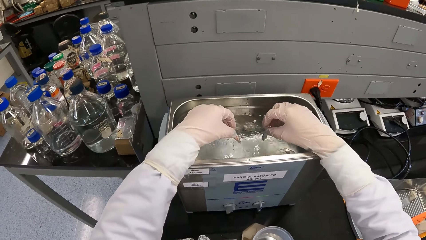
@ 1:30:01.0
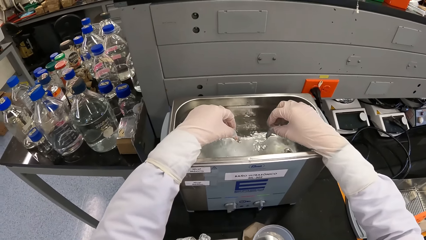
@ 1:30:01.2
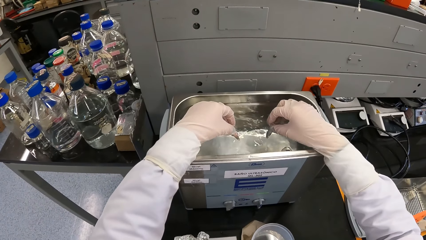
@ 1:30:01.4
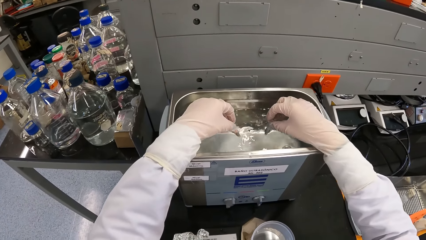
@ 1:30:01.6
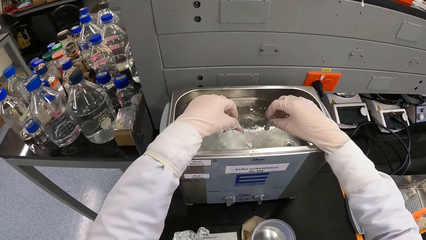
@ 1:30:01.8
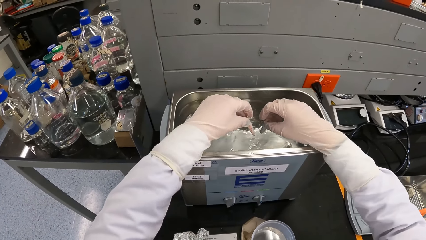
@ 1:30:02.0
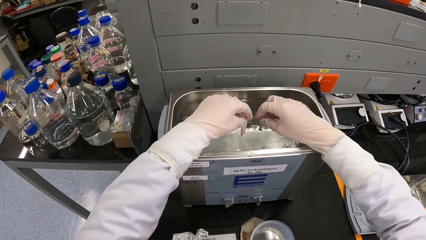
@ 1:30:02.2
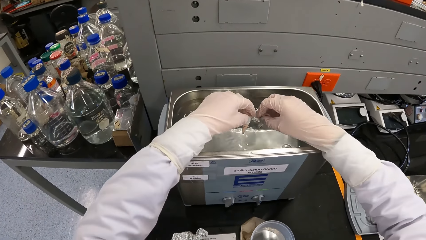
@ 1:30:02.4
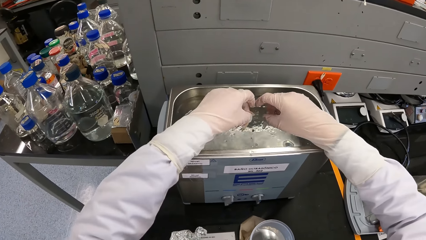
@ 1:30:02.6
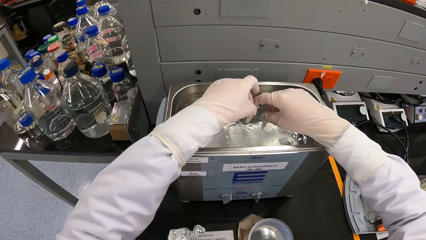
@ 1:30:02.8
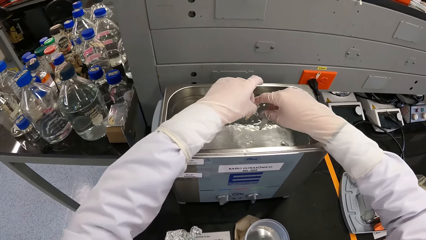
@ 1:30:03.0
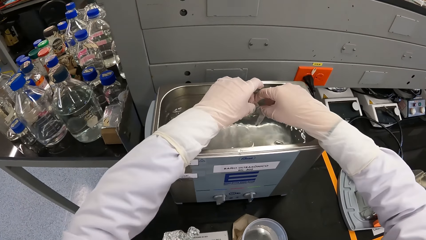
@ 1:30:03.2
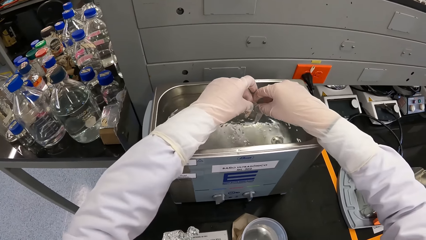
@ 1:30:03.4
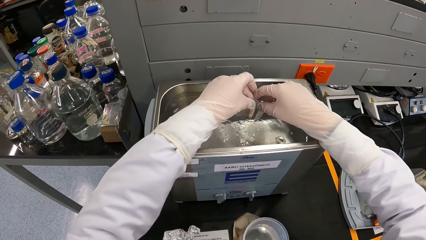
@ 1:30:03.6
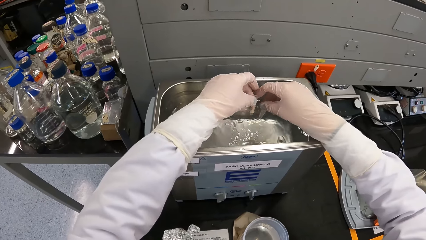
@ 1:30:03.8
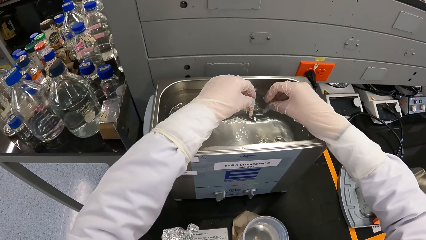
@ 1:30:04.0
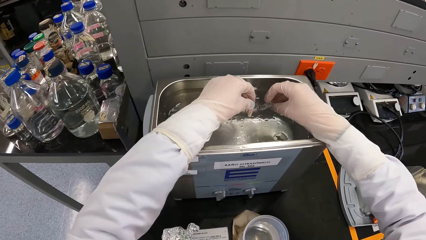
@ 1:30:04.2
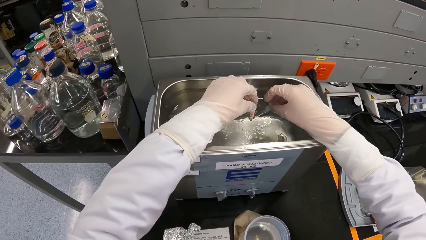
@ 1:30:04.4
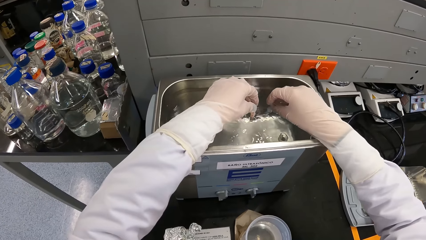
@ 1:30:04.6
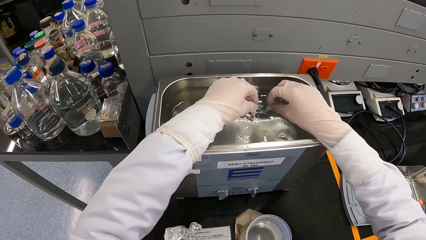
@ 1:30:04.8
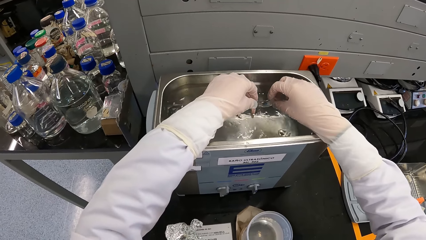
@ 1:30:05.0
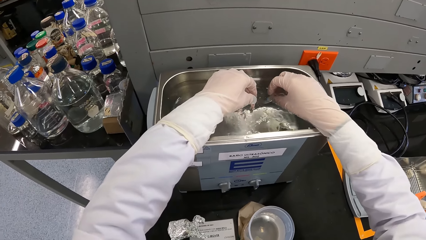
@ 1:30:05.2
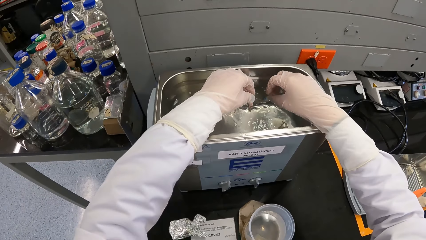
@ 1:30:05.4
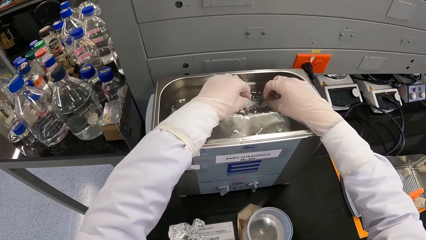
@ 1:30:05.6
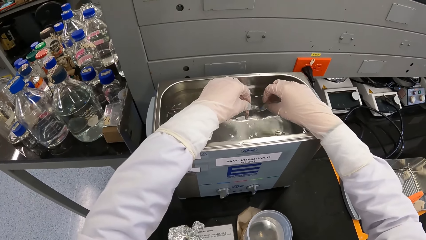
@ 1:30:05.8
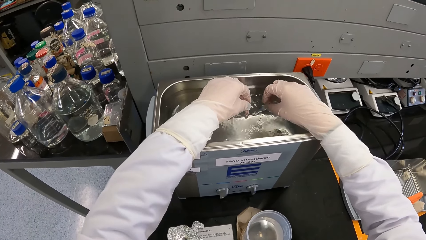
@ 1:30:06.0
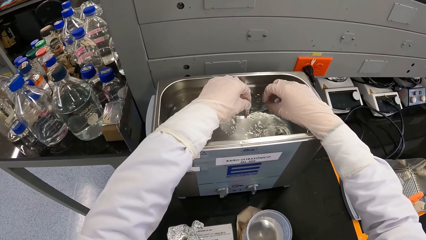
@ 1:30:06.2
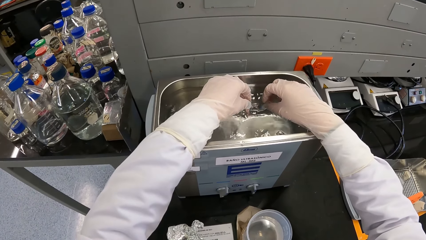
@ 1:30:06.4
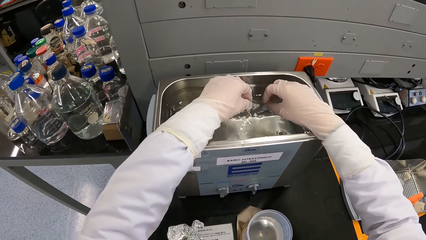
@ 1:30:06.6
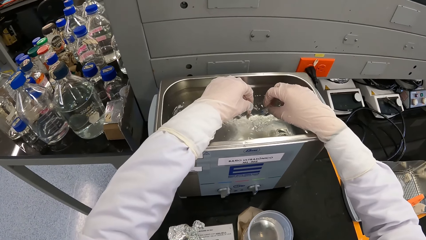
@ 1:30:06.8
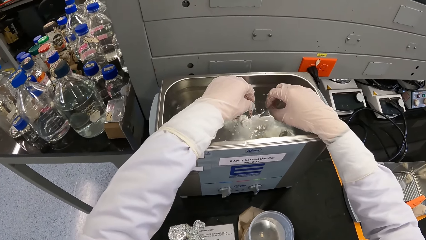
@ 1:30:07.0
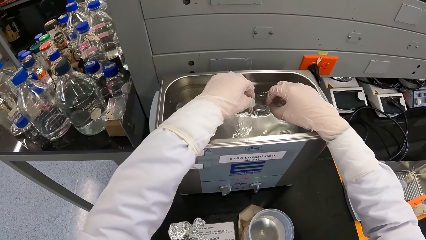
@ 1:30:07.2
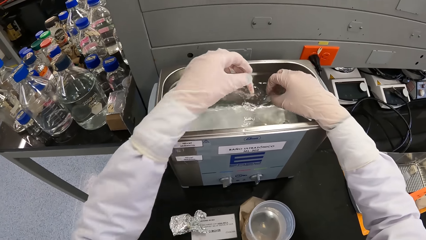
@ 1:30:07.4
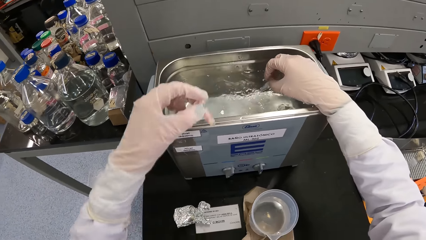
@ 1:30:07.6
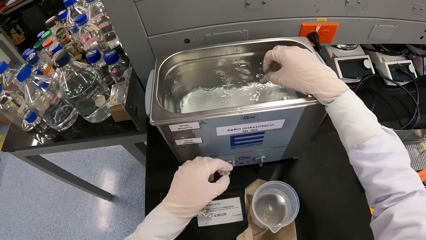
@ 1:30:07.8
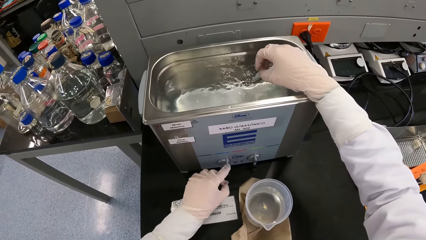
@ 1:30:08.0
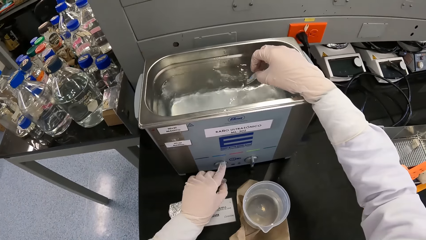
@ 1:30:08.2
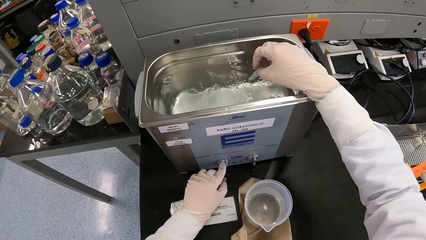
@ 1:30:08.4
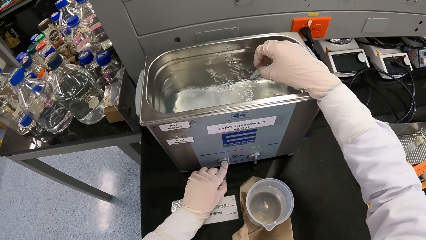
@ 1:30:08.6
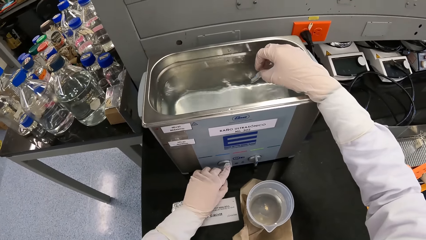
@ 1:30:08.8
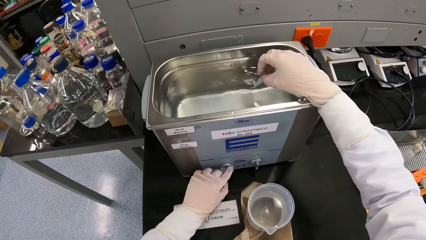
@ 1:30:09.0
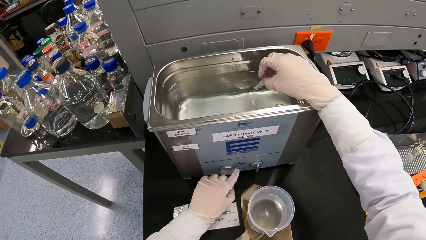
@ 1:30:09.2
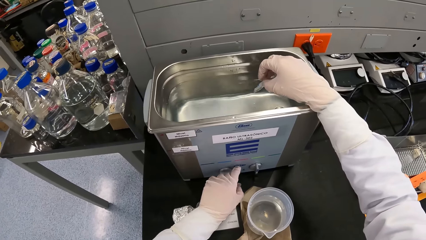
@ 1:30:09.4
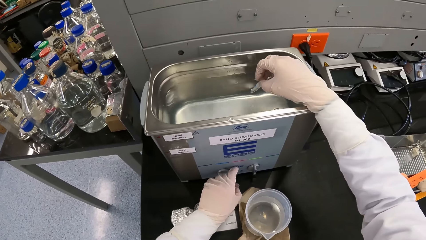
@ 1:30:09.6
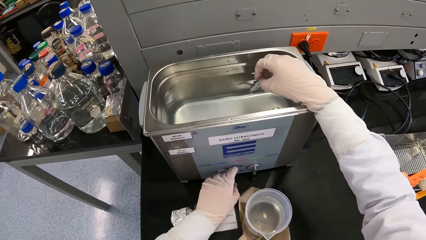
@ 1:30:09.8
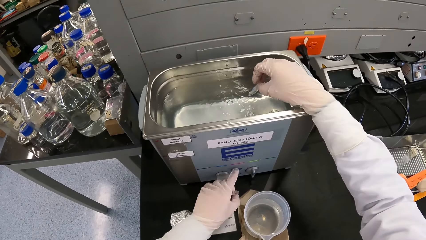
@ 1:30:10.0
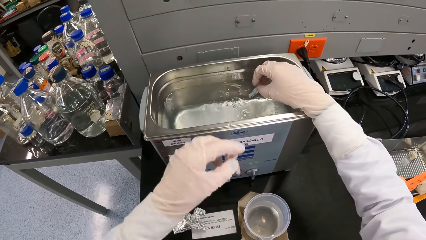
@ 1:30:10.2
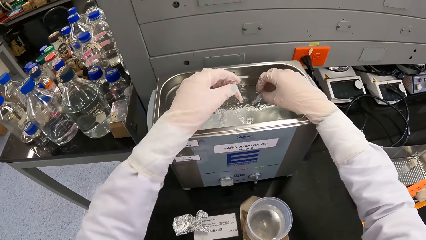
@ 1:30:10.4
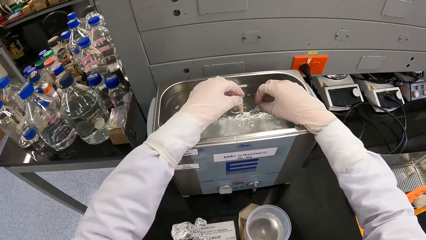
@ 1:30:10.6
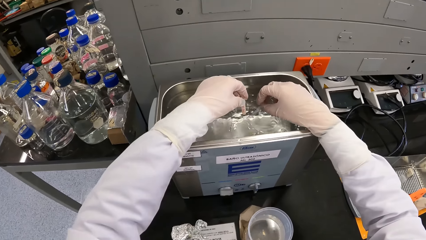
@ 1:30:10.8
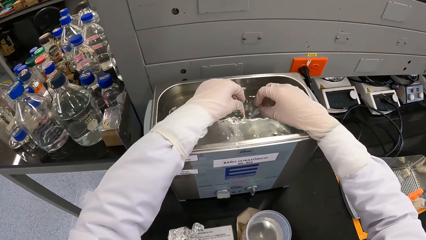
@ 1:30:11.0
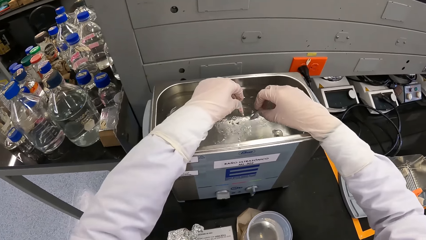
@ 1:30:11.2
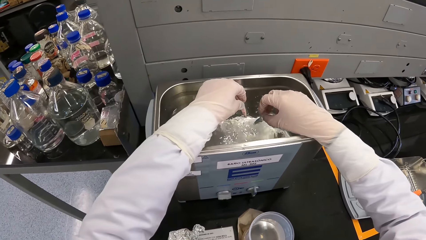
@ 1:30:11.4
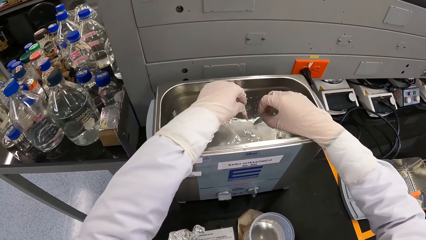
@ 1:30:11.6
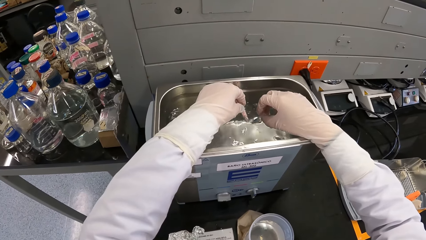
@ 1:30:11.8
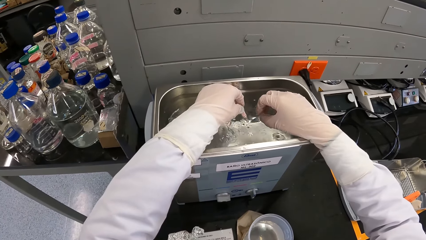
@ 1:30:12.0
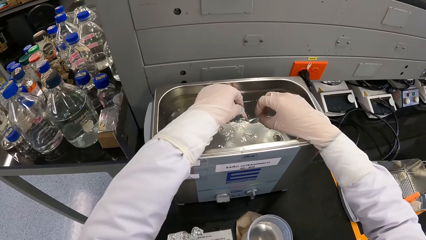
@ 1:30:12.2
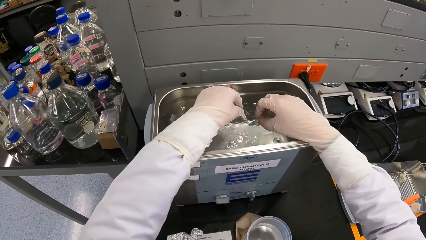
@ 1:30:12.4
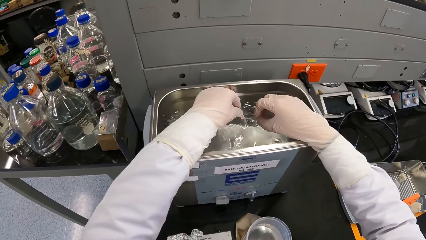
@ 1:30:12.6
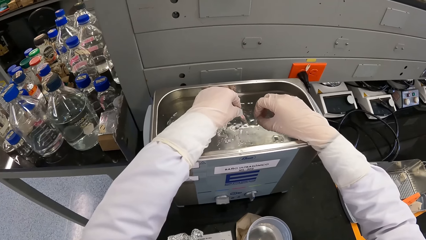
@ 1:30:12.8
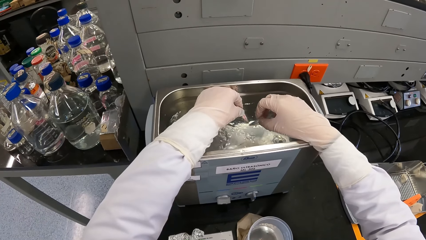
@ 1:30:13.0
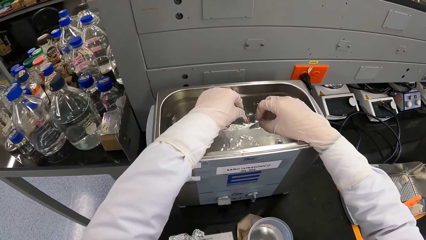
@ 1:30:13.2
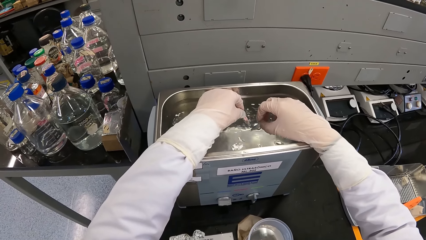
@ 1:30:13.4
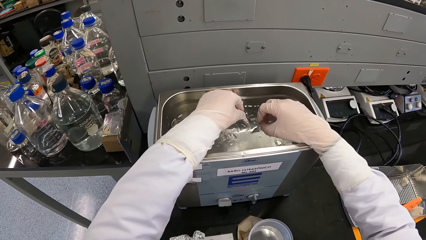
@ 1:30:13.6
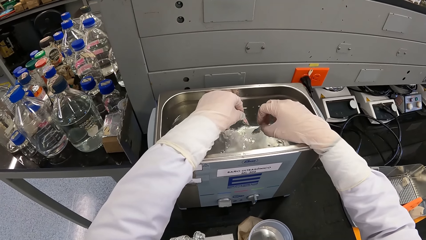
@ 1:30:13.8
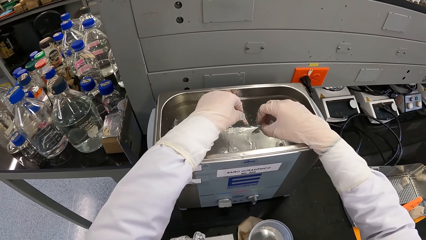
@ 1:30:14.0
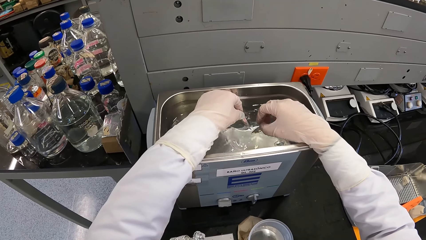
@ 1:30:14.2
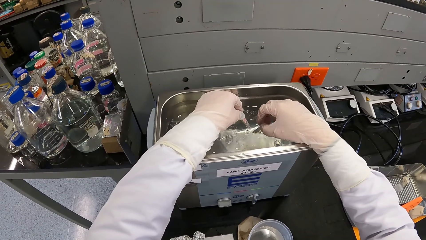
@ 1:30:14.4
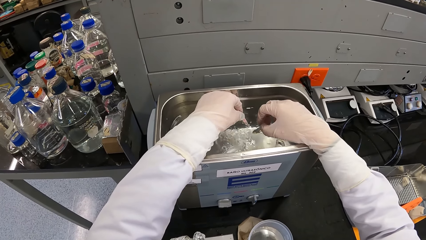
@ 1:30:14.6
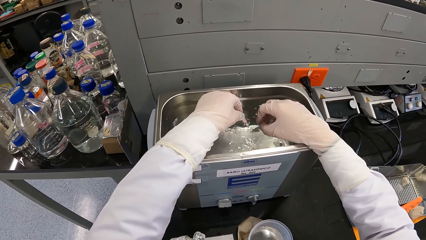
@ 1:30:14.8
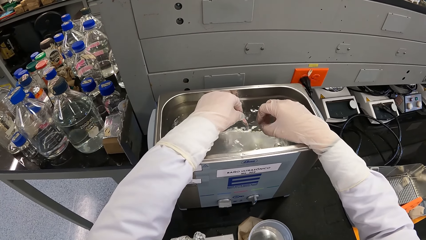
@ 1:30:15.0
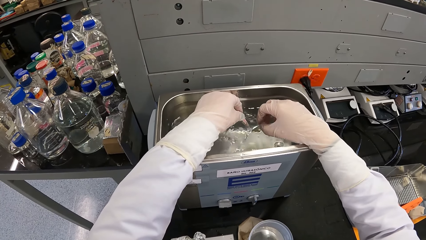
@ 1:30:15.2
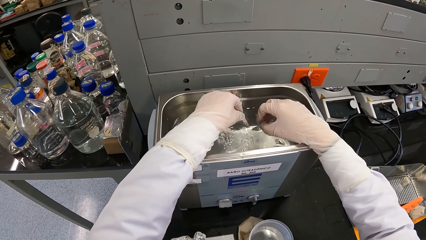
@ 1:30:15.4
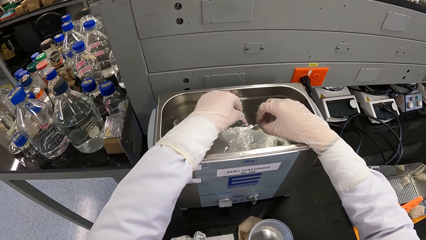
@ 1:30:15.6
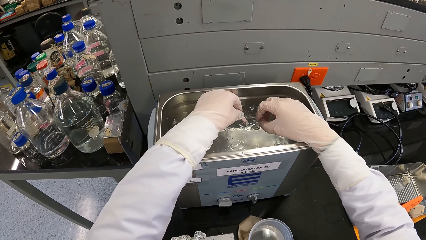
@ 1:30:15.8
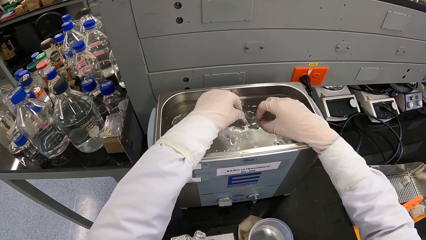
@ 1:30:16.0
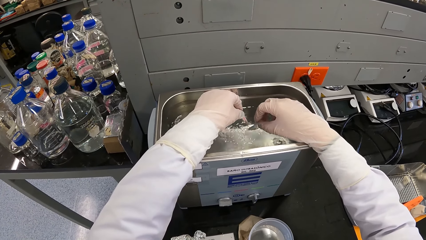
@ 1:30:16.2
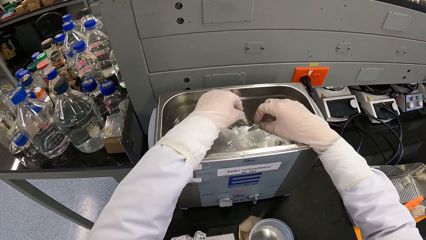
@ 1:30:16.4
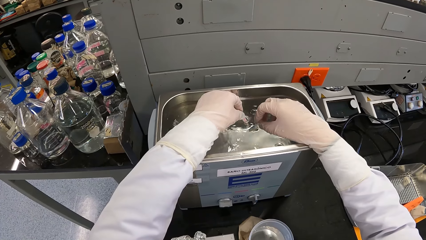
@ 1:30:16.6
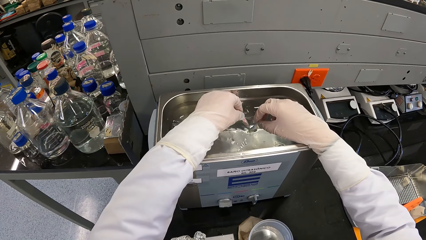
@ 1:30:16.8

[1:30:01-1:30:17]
The camera wearer touches the vial in her left hand with her right hand. She places the vial into the ultrasonic bath machine with her left hand. She places the vial into the ultrasonic bath machine with her right hand. She operates the ultrasonic bath machine with her left hand. She places the vial into the ultrasonic bath machine with her left hand.
